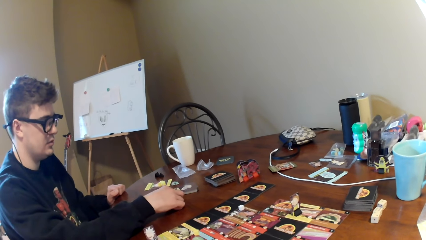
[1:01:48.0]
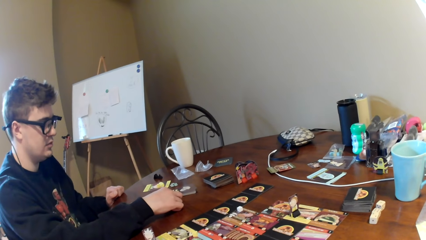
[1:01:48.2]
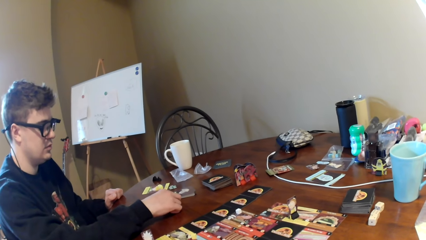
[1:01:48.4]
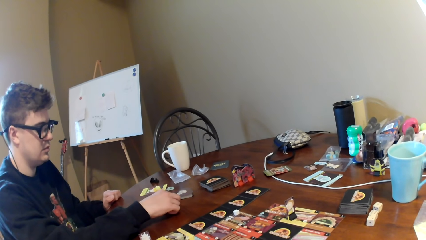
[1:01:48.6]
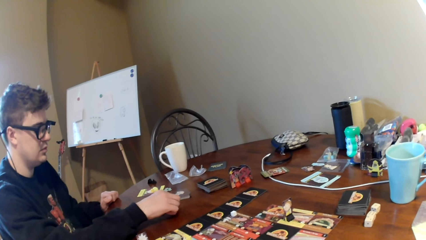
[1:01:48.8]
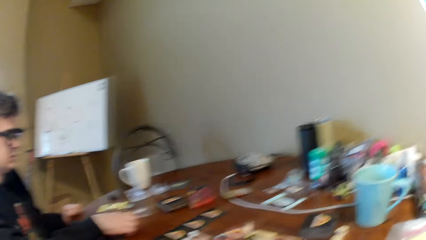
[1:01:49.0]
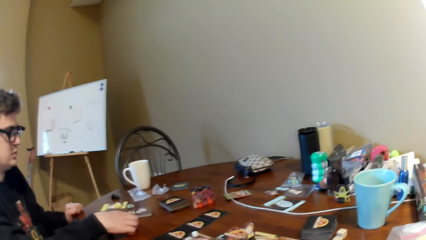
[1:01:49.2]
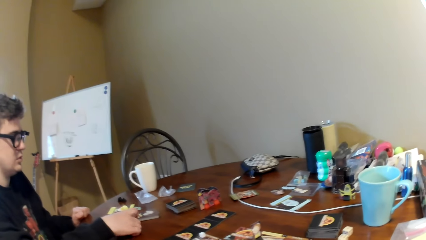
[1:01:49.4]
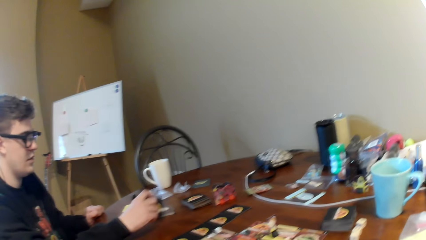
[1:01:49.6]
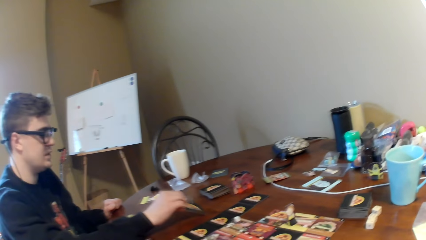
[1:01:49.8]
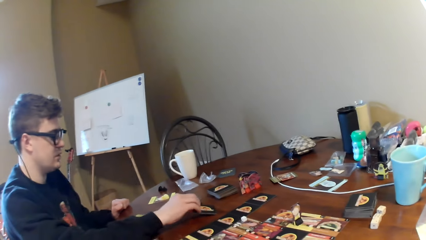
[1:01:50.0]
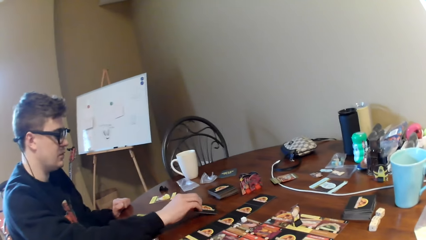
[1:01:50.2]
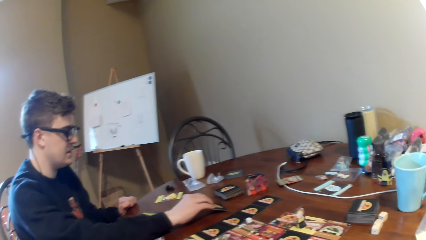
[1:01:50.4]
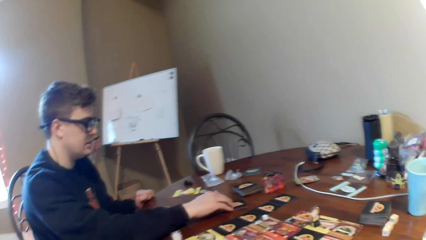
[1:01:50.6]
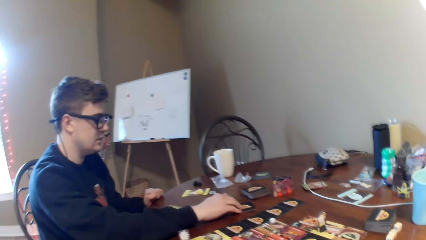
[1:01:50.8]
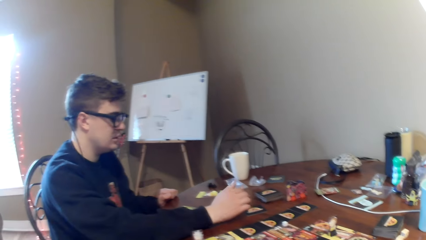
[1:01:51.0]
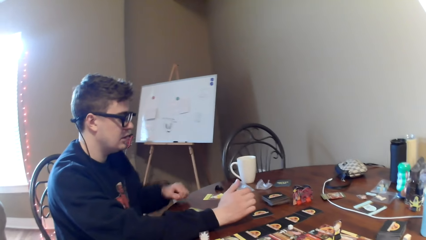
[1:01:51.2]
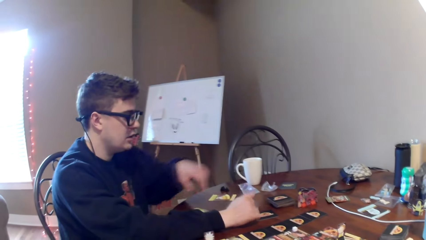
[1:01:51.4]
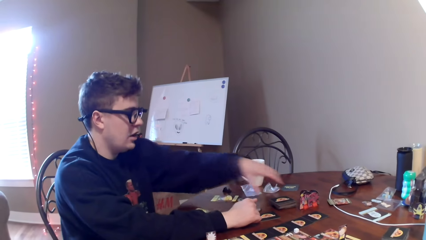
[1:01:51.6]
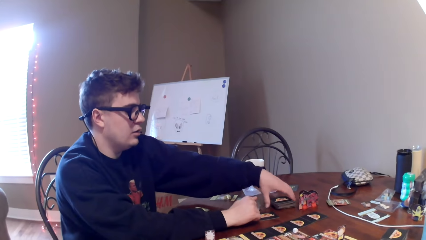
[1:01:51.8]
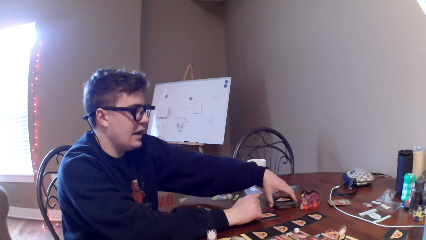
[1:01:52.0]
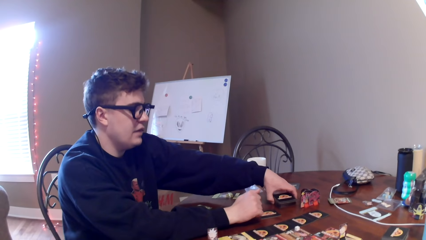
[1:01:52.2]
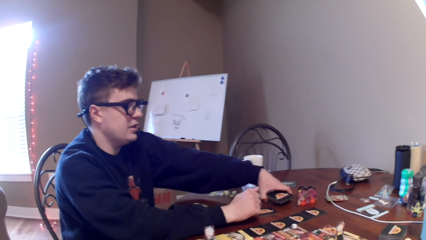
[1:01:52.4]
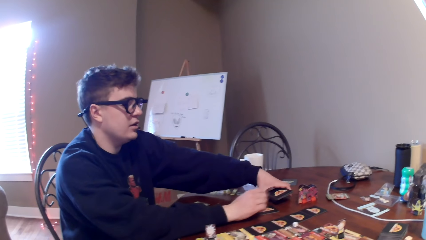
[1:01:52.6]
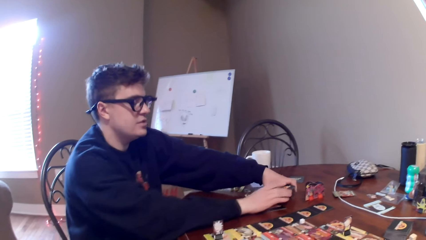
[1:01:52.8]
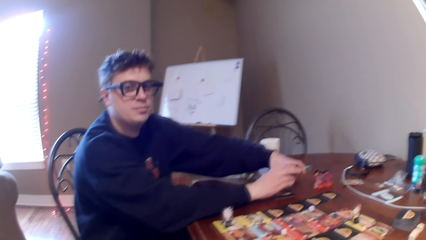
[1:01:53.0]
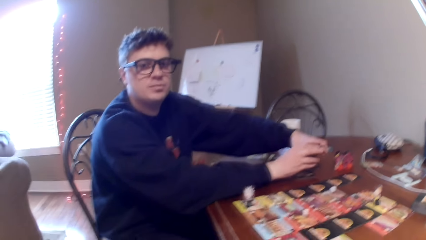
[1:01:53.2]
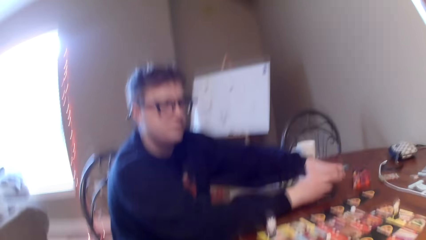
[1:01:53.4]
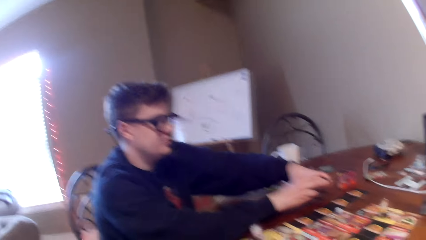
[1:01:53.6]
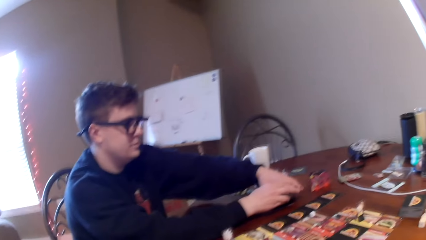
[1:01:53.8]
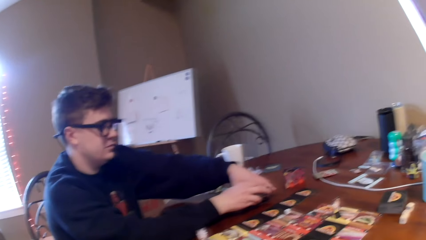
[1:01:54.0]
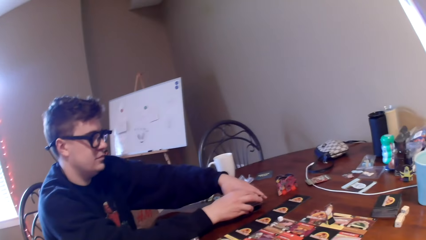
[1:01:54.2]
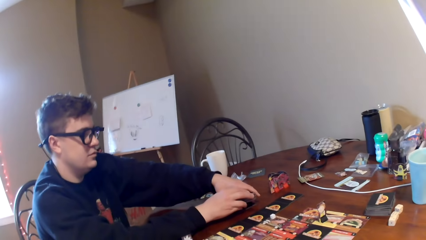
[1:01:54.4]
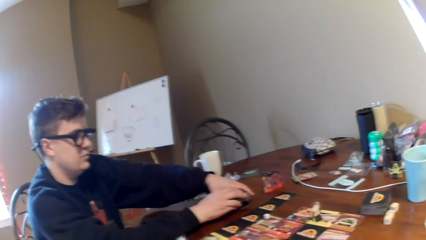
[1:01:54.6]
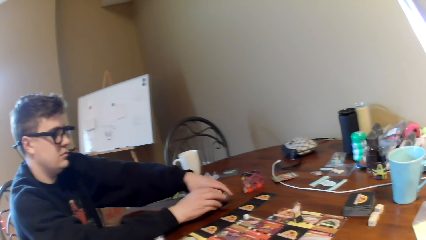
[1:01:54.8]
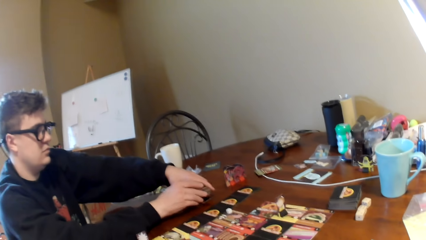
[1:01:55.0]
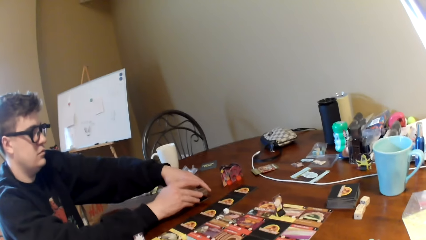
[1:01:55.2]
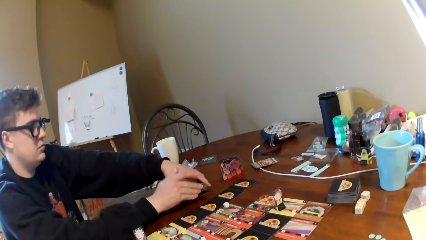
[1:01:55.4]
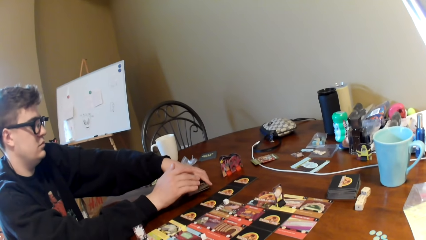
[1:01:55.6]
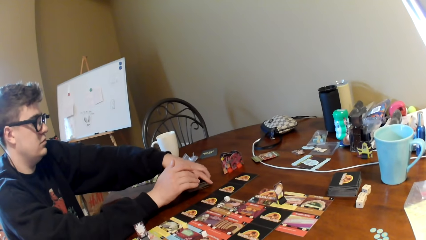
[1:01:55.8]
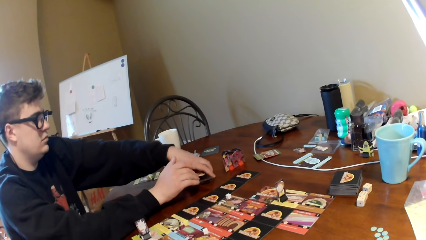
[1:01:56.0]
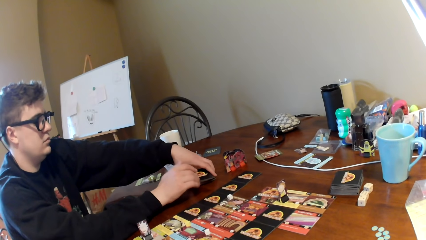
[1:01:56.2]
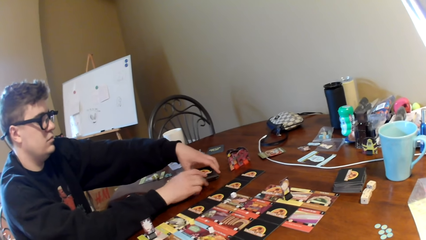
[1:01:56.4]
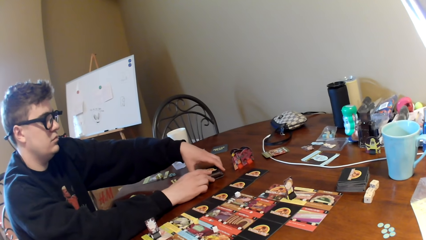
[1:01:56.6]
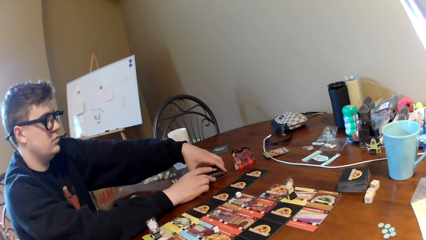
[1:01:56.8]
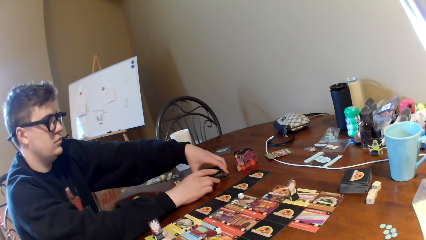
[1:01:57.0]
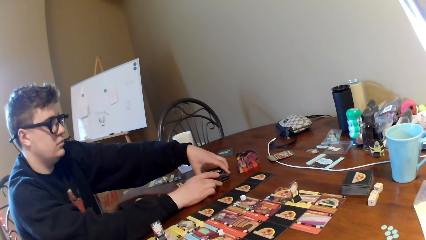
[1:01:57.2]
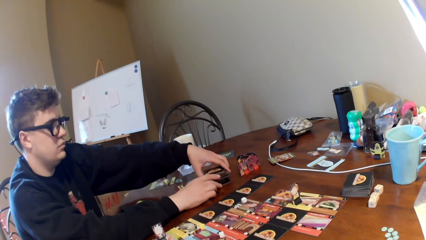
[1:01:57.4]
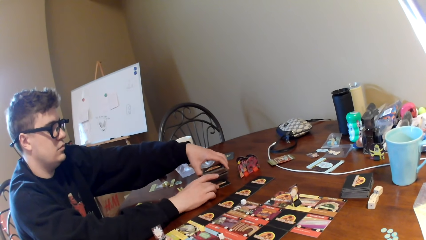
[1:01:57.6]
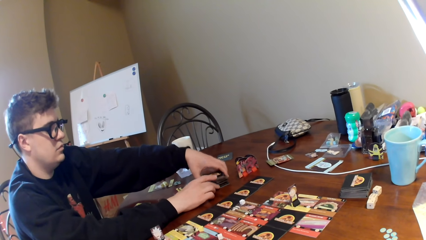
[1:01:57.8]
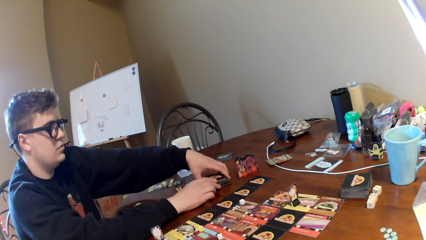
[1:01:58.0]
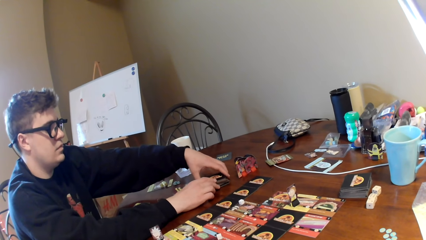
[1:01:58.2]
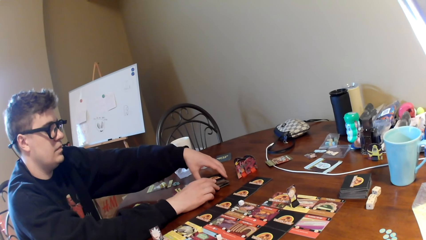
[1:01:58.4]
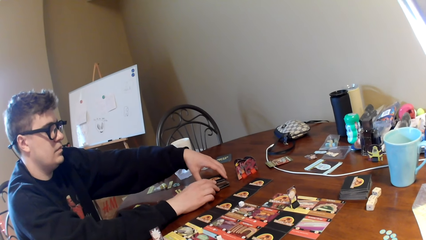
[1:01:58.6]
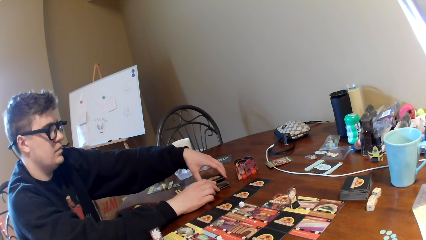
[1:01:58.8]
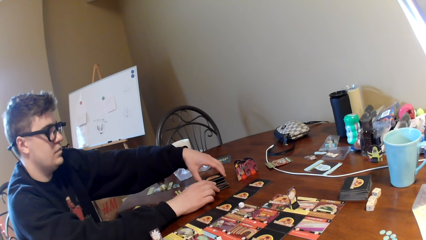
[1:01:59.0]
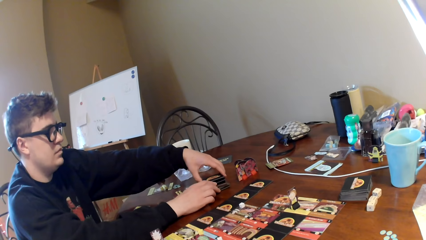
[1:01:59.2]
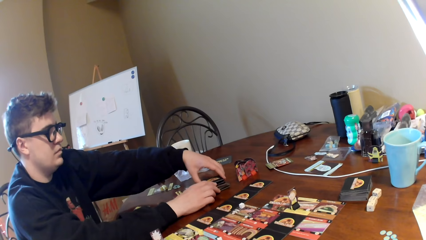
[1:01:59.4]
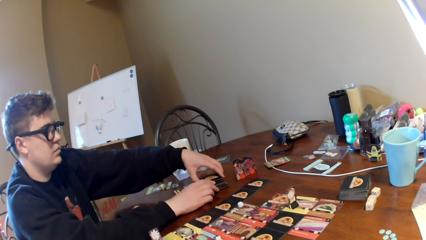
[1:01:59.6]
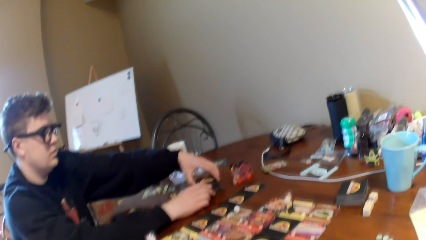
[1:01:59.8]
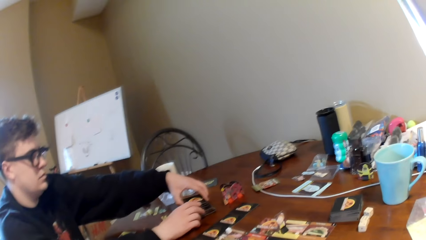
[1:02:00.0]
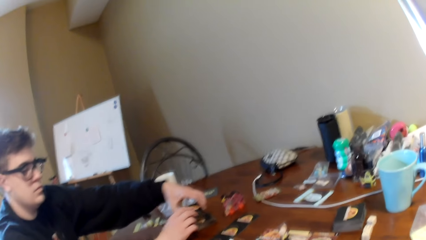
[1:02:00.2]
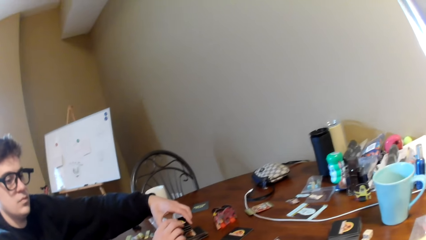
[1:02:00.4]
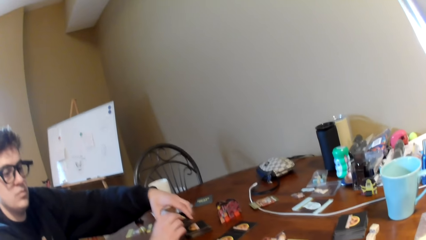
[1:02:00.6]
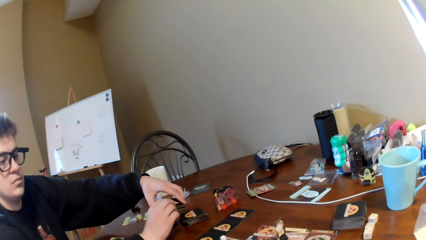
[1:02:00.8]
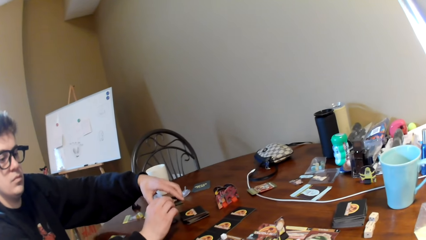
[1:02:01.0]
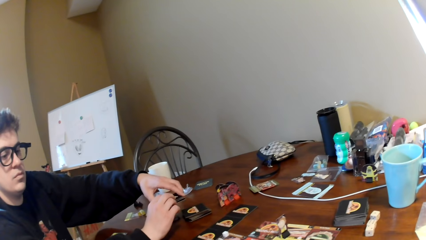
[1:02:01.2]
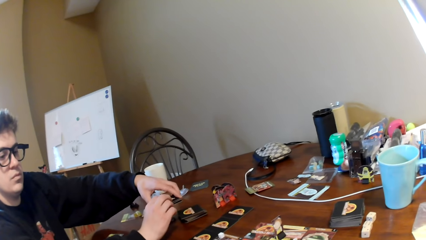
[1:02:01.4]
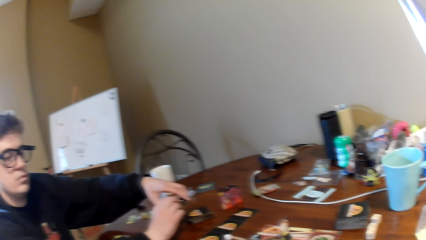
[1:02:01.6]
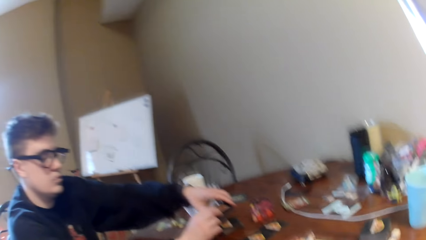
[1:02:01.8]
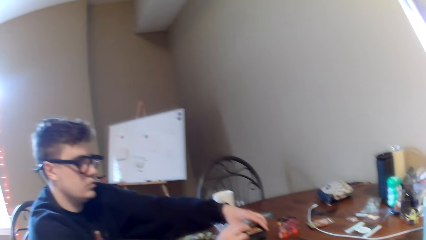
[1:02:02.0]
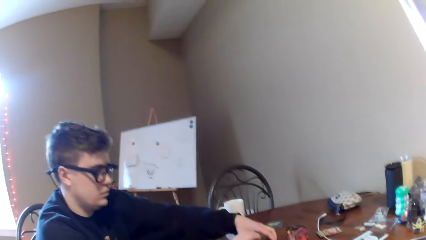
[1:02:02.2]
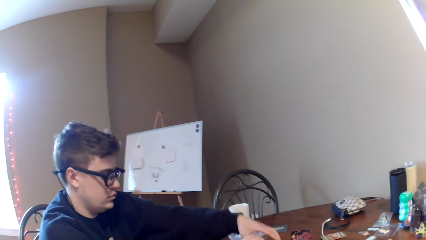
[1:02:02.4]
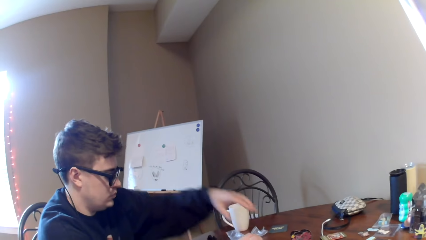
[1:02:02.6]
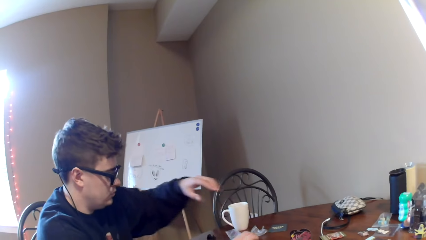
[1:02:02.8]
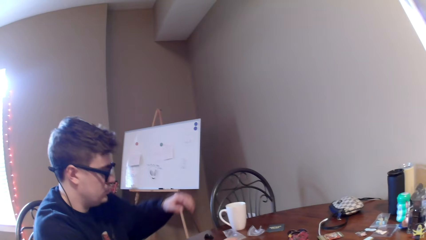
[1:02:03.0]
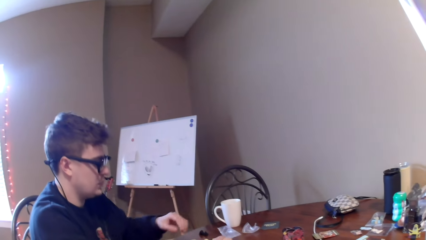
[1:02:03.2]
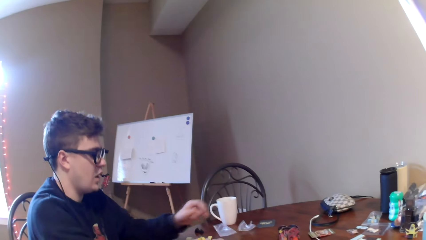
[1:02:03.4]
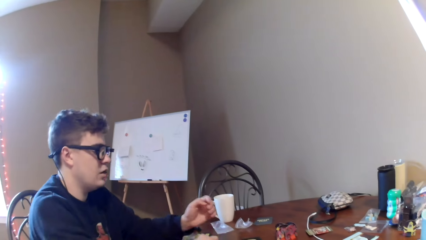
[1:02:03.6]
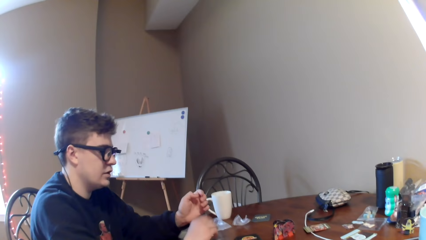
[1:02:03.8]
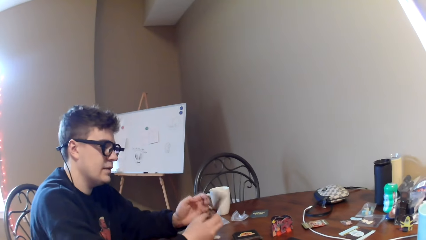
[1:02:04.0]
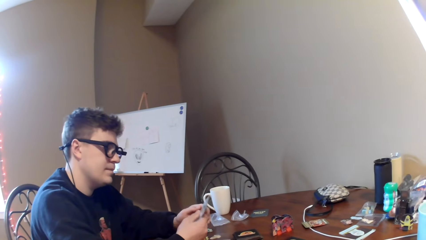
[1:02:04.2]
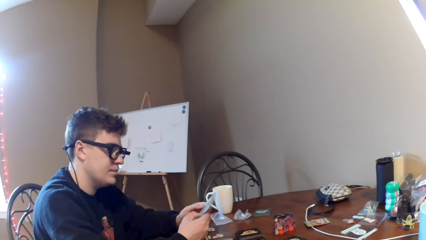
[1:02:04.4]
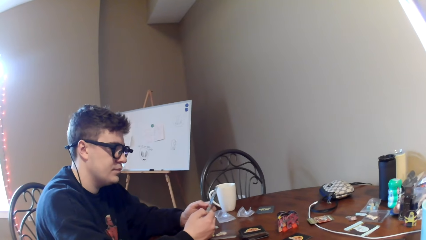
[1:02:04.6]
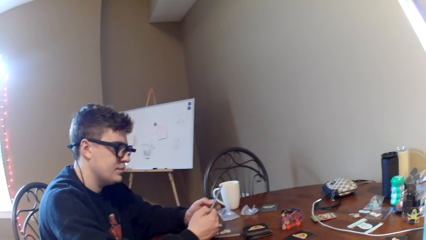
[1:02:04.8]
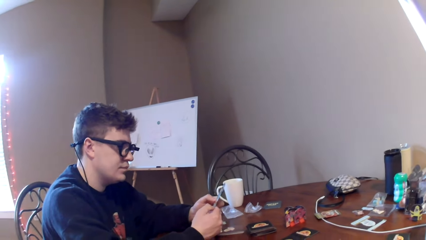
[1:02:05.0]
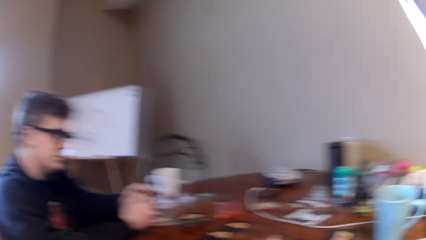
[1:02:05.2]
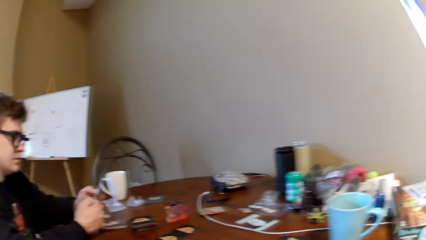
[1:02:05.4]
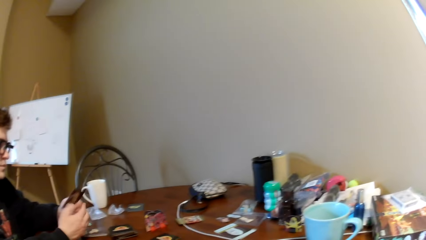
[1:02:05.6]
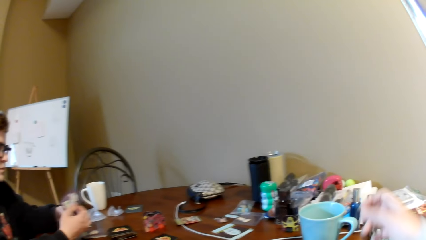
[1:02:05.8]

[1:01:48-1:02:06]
A man puts the cards aside. The camera wearer takes the cards on the table. The man picks up a card. The camera wearer converses to the man. The man puts the cards aside, picks up a card, and looks at the card.
